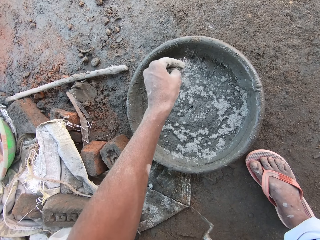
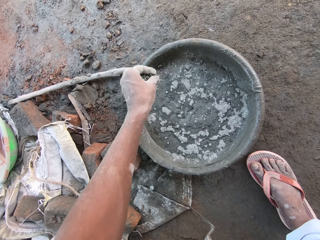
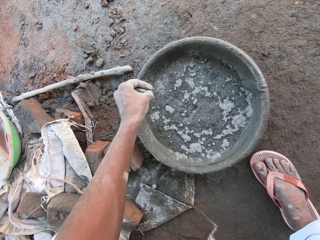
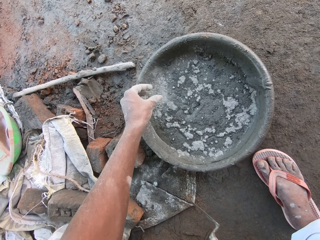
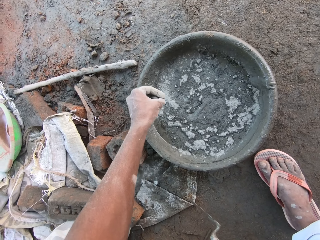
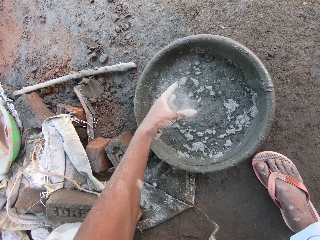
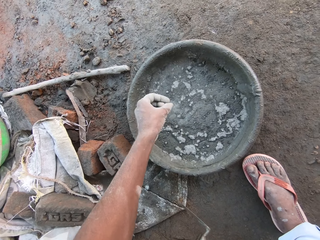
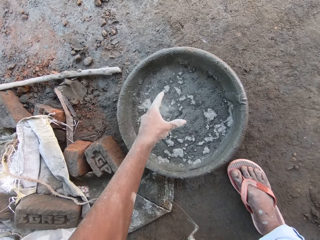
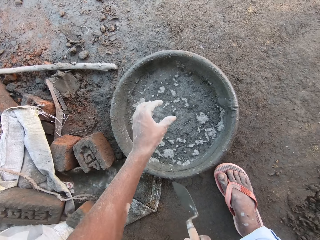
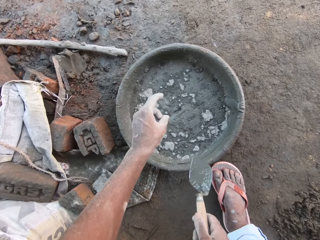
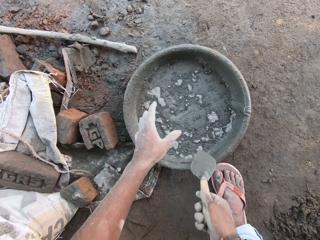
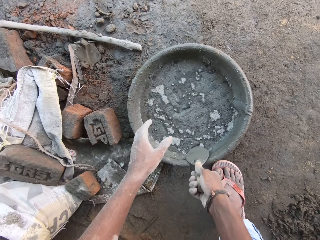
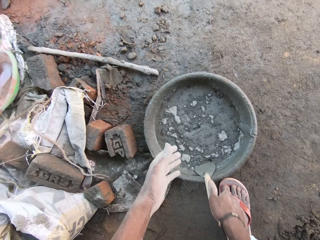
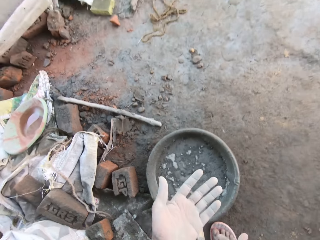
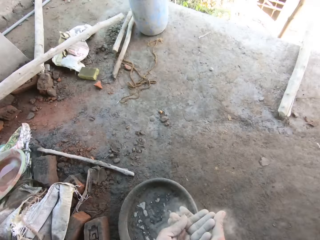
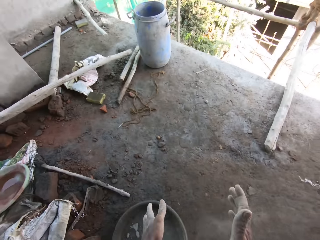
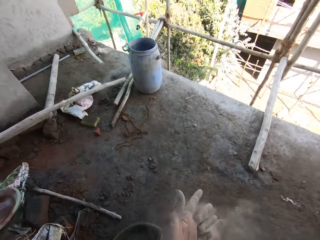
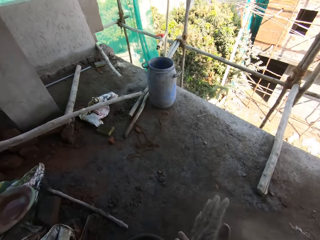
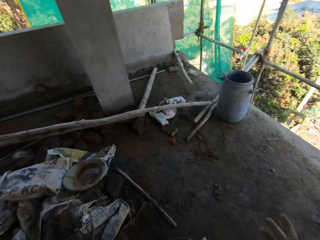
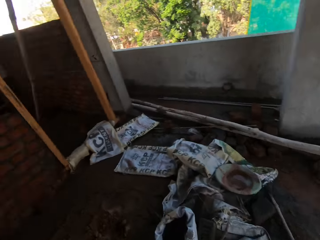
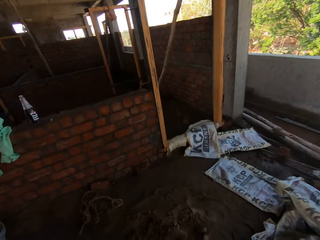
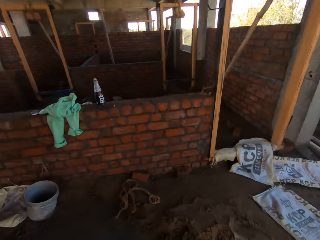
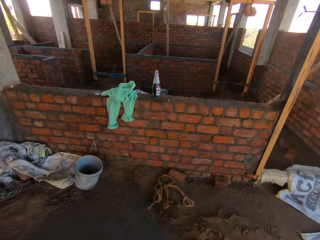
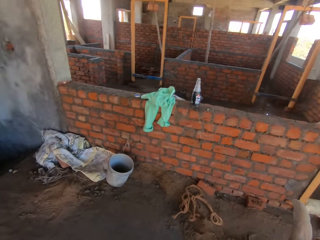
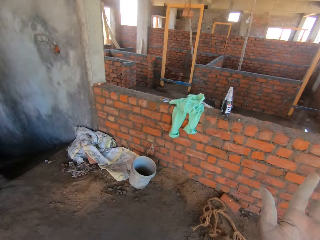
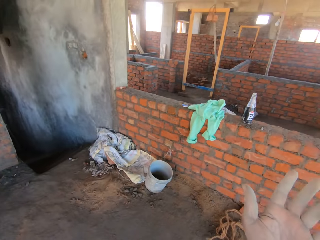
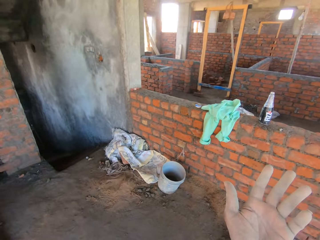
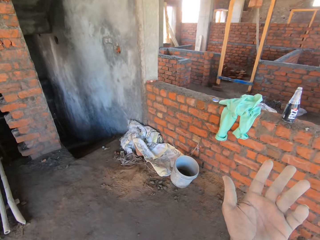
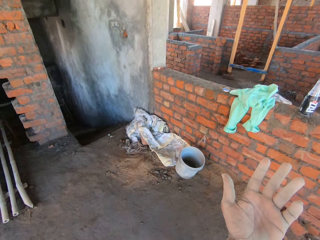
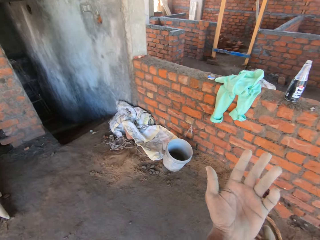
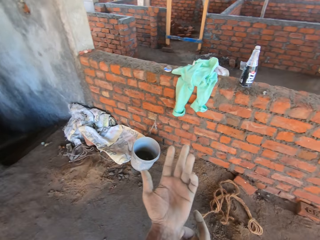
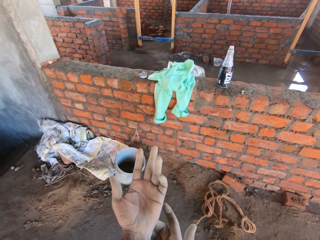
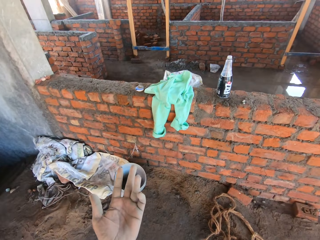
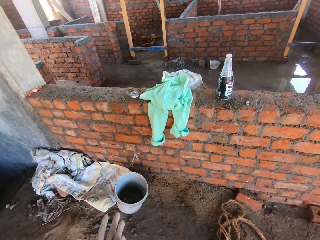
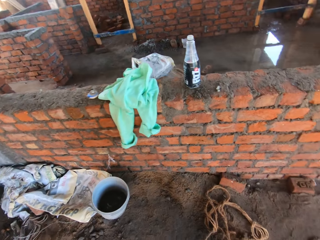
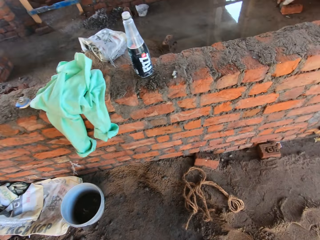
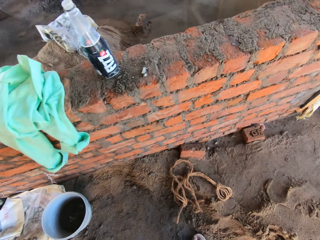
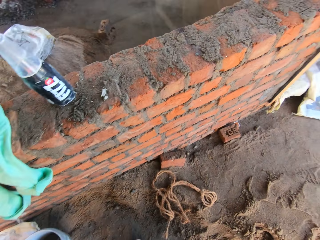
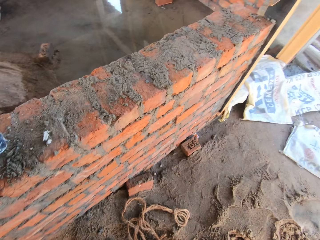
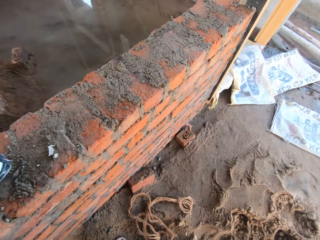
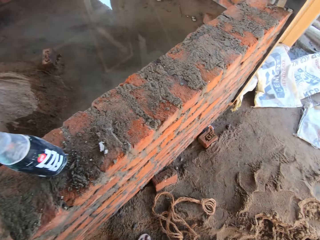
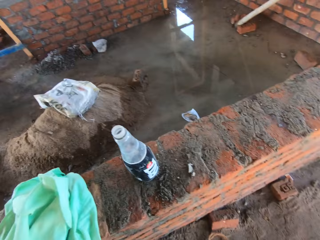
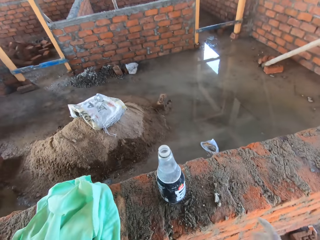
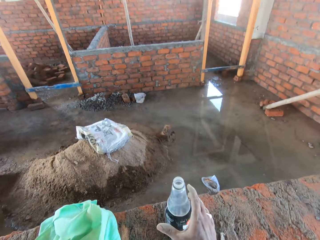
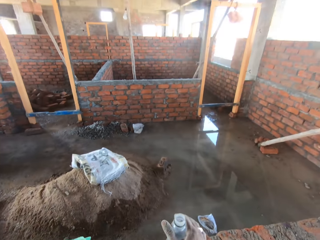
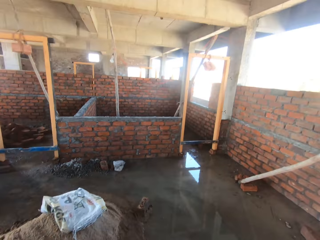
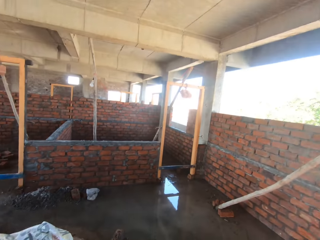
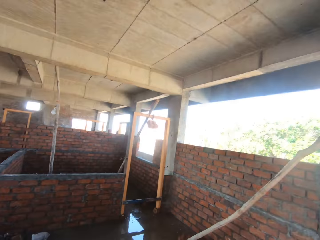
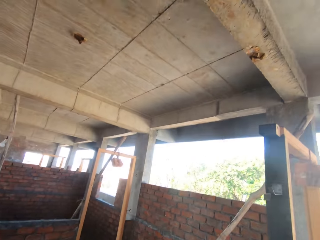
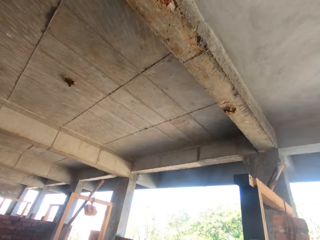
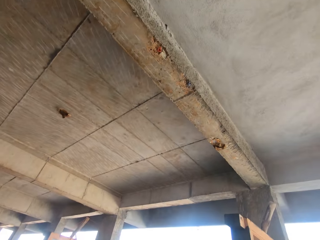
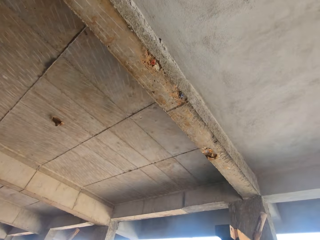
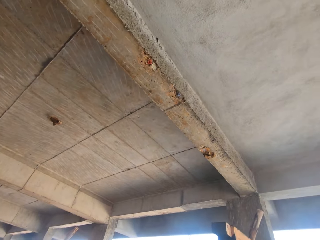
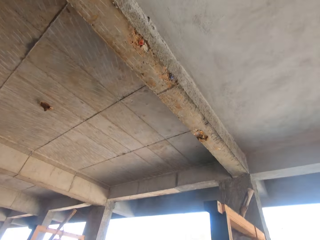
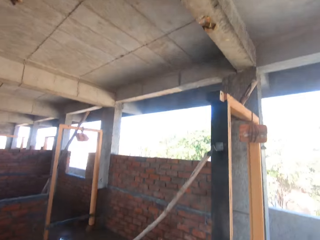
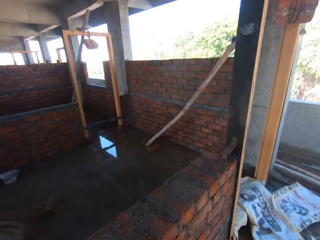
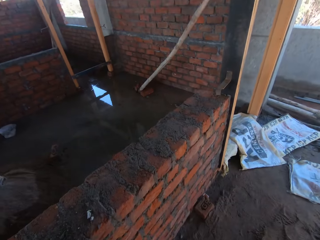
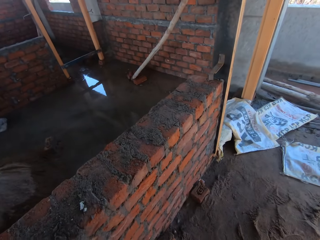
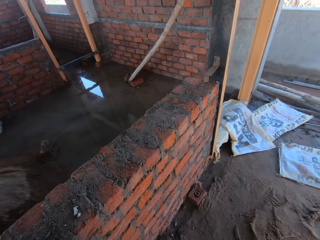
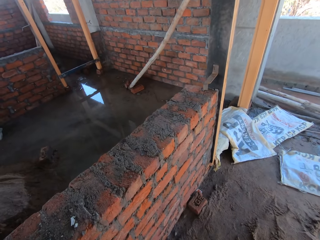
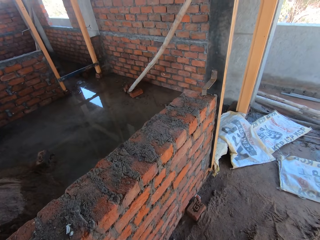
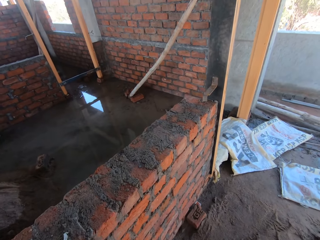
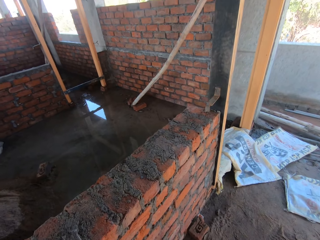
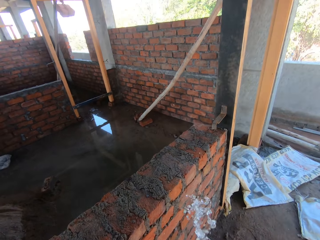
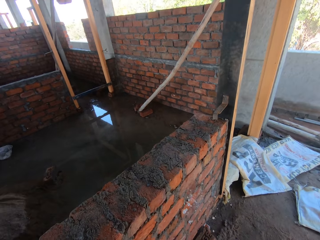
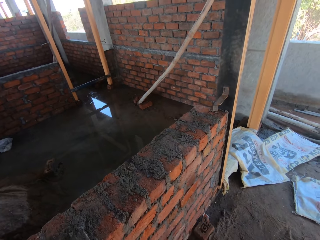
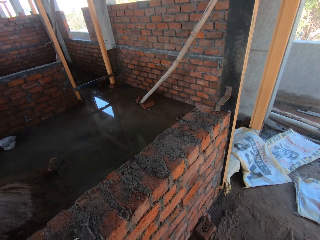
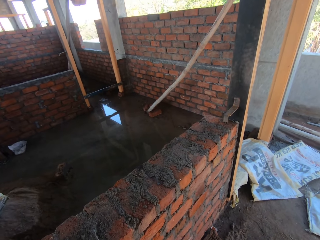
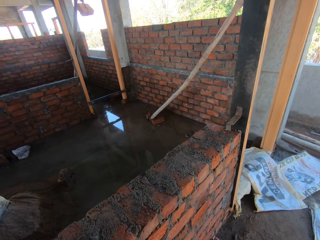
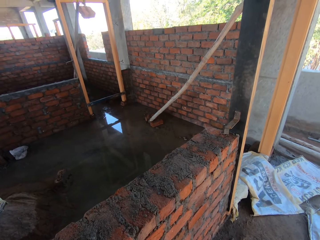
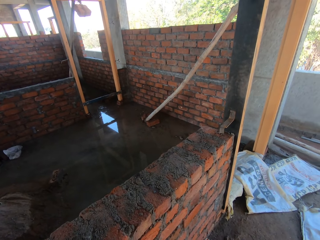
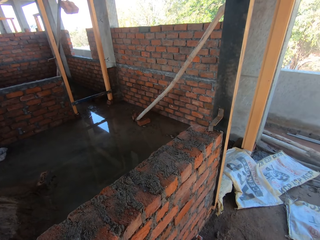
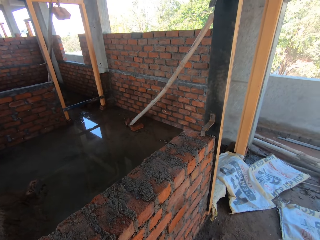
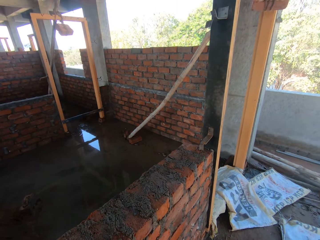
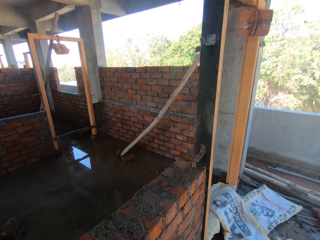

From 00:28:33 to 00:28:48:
The camera wearer drops the trowel in his right hand in the cement pan. He claps his hands. He wipes the hands. He walks around. He walks towards a brick wall. He takes a water bottle from the brick wall with his right hand. He looks around.

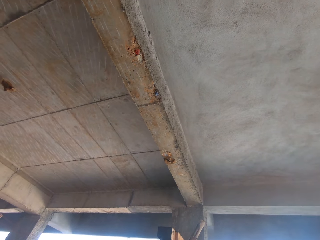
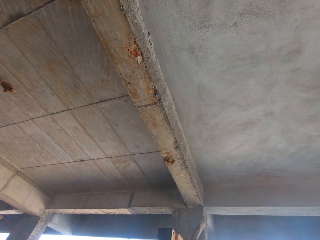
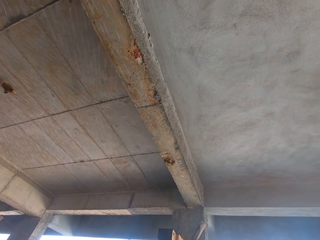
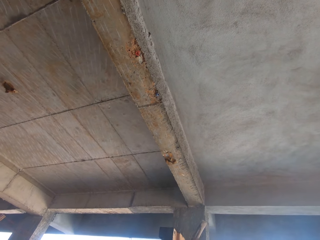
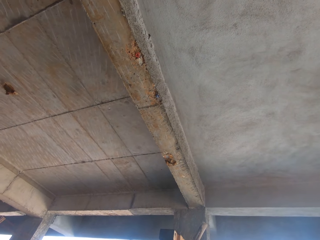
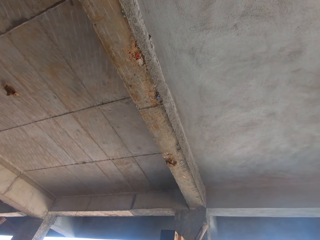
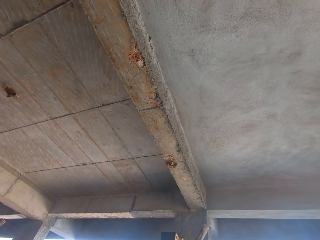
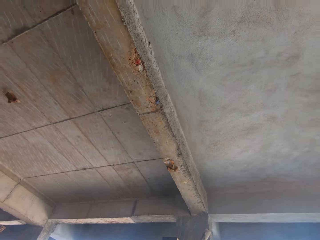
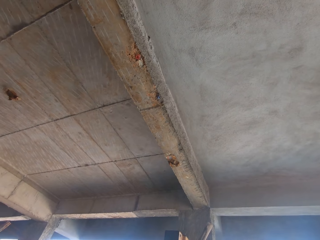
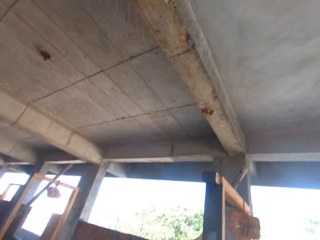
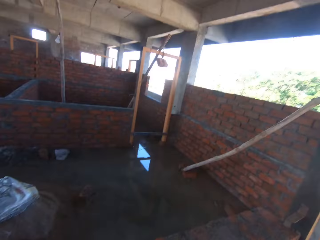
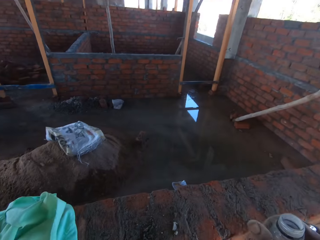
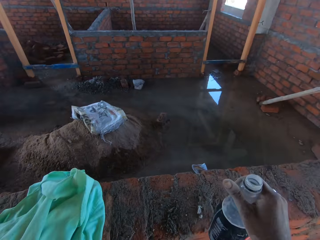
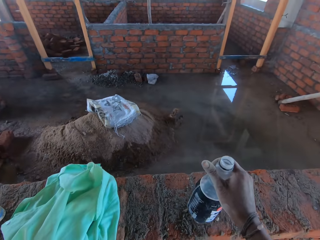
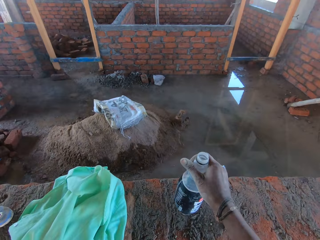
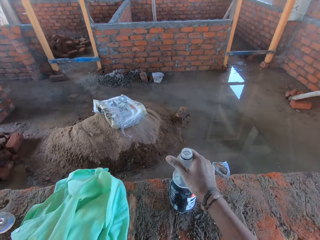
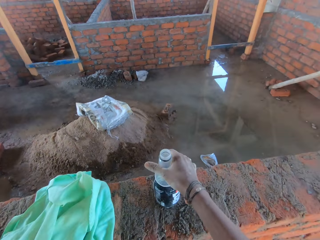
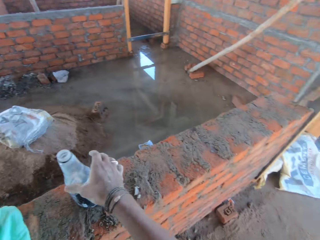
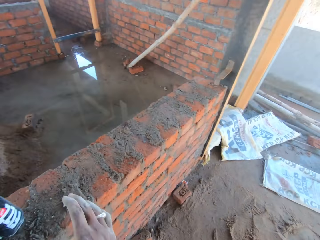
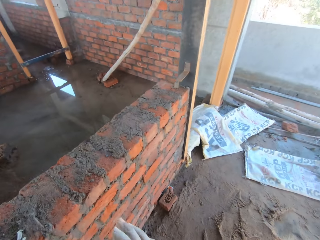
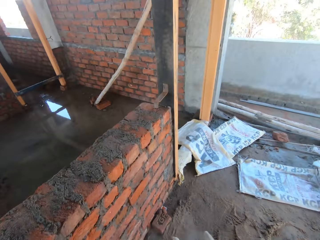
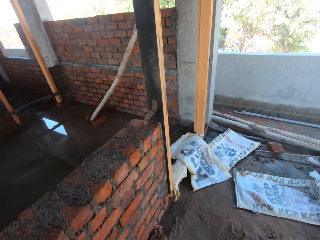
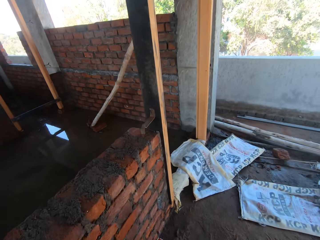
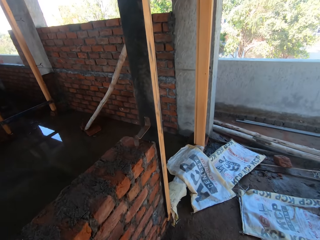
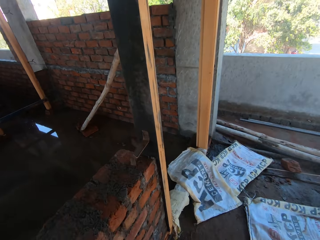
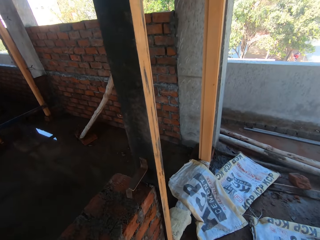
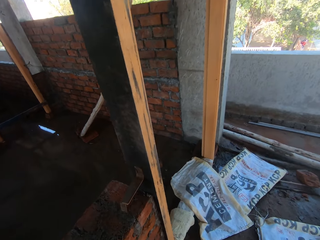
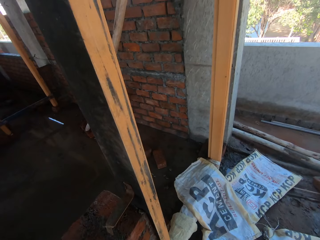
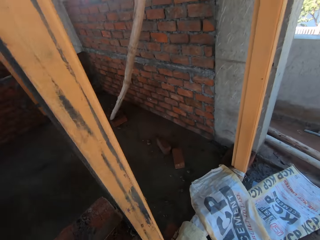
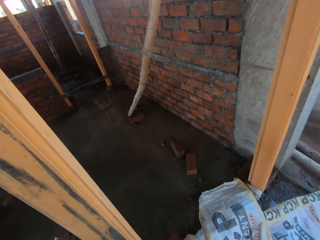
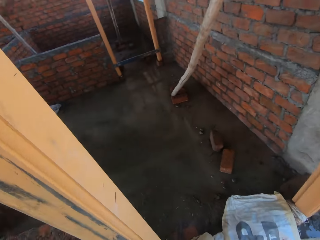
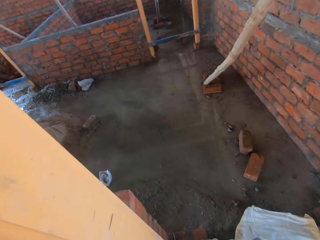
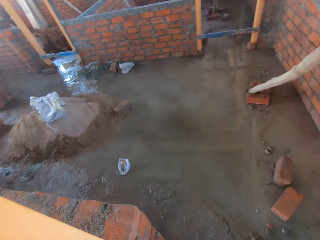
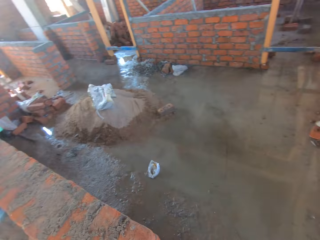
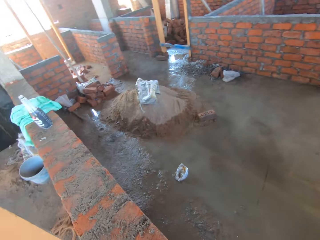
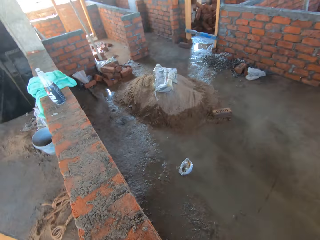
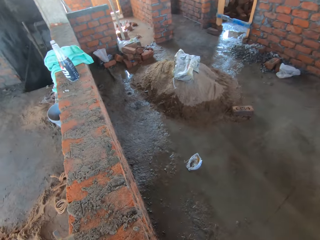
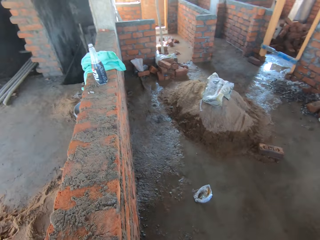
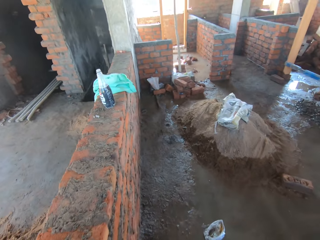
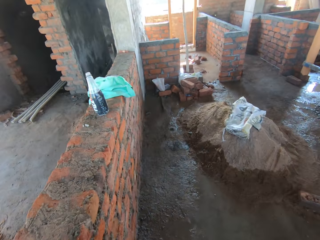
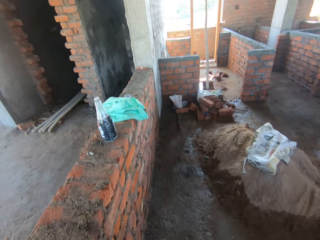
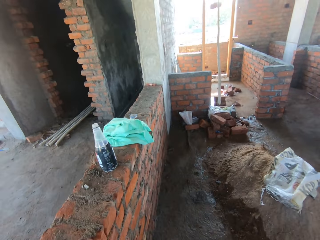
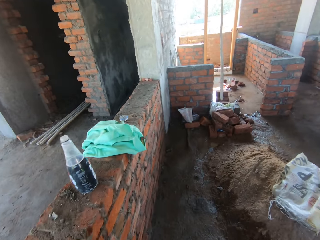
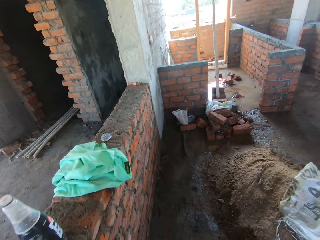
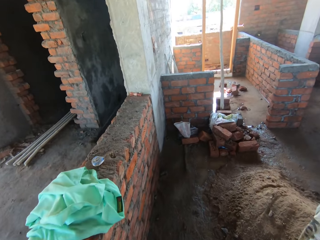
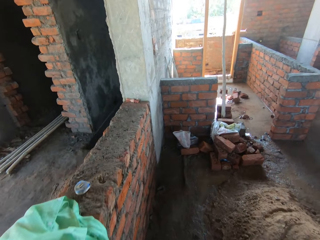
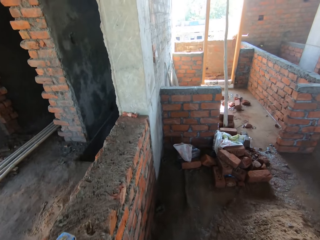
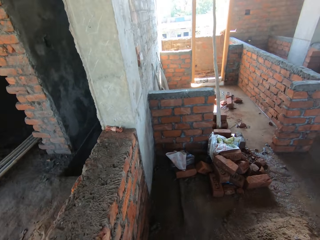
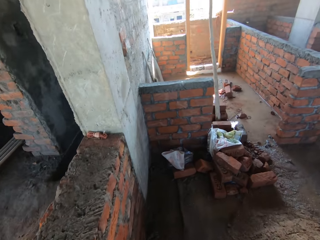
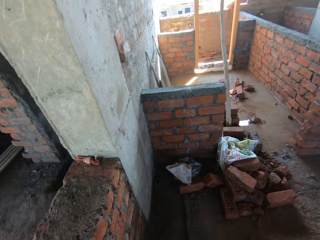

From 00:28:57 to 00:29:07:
The camera wearer drops the water bottle in his right hand on the brick wall. He walks around. He walks towards a wall.
